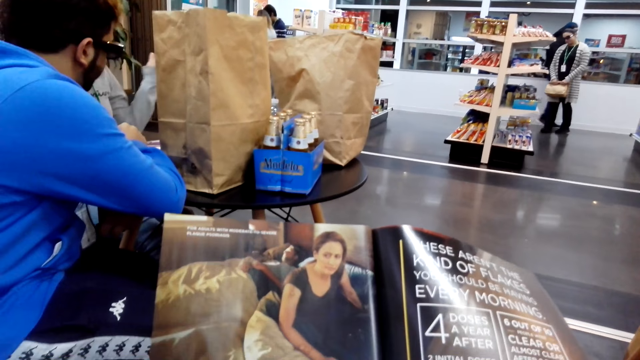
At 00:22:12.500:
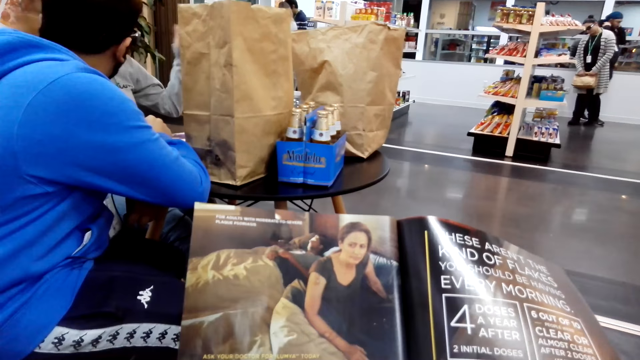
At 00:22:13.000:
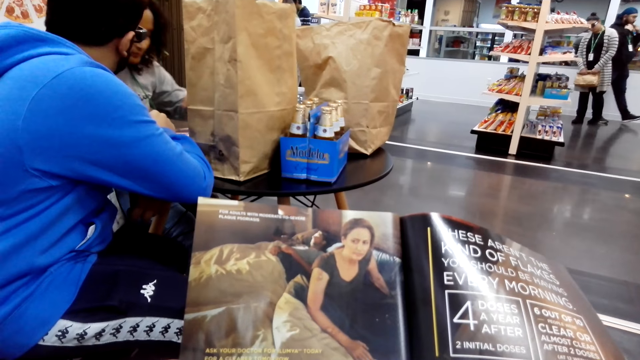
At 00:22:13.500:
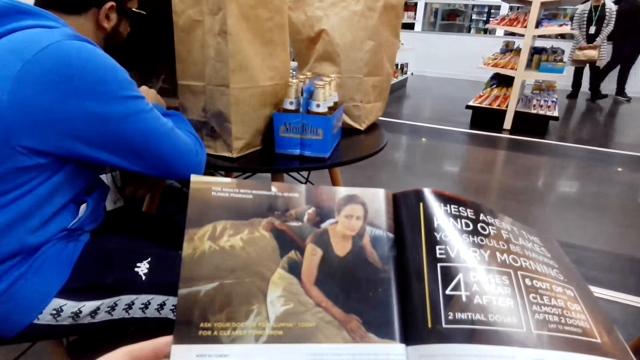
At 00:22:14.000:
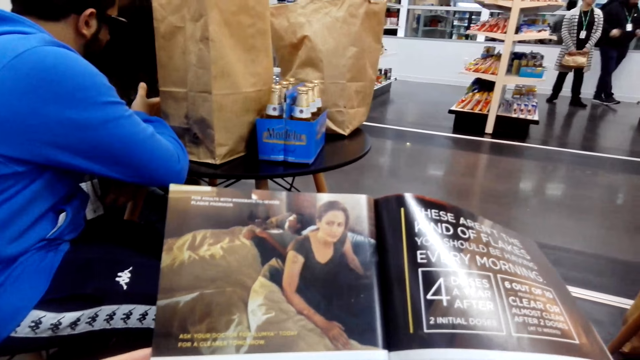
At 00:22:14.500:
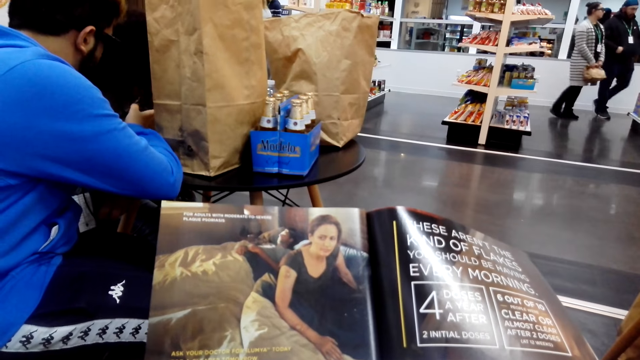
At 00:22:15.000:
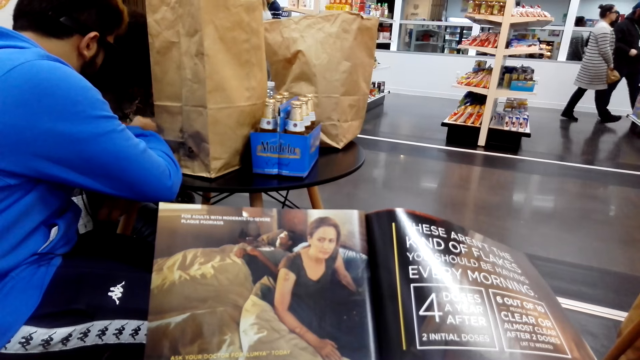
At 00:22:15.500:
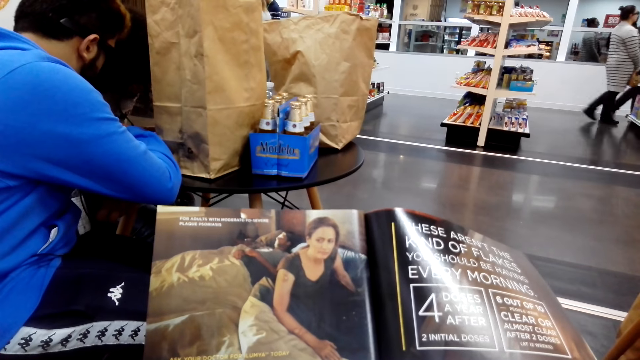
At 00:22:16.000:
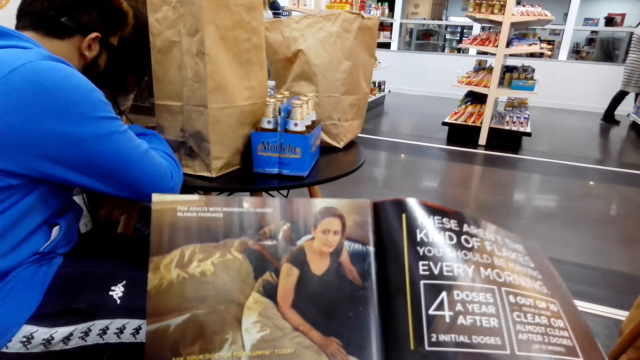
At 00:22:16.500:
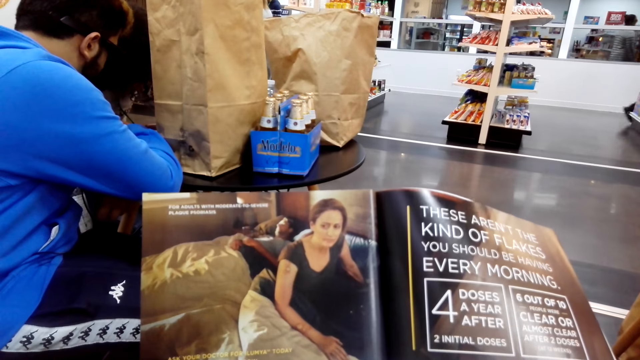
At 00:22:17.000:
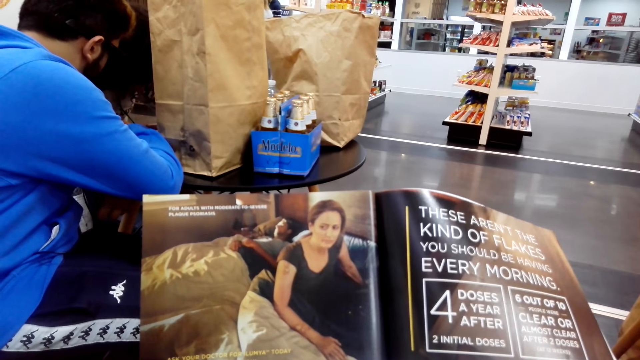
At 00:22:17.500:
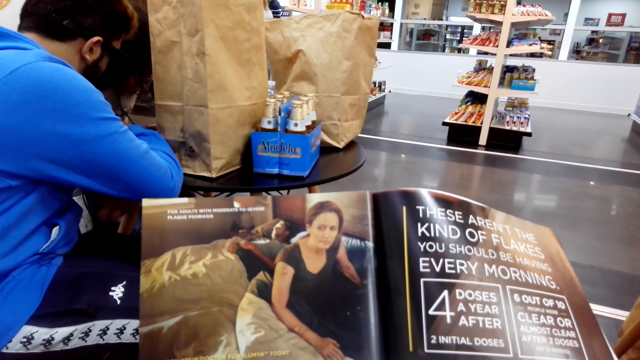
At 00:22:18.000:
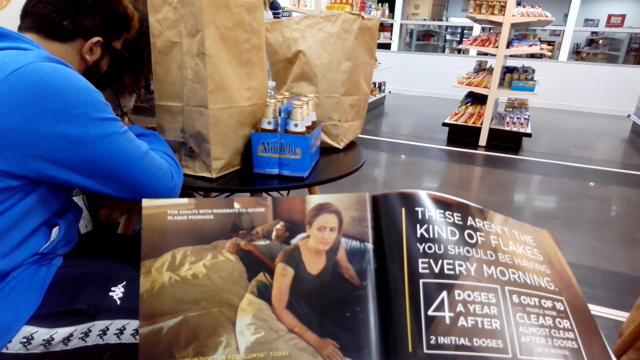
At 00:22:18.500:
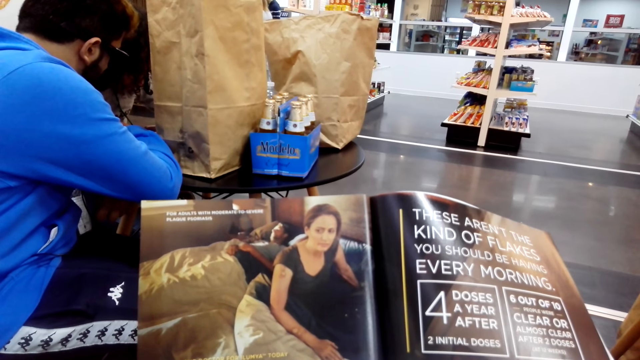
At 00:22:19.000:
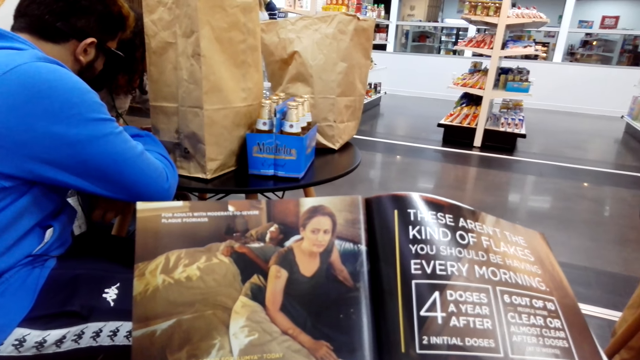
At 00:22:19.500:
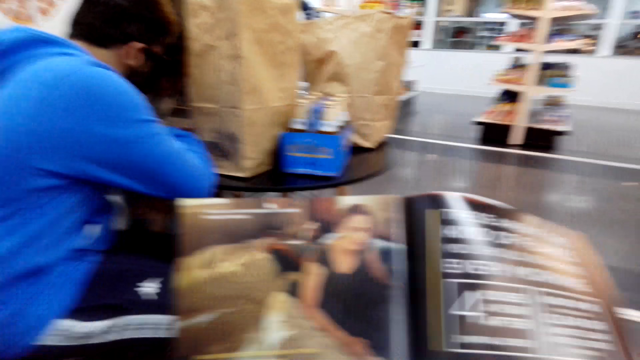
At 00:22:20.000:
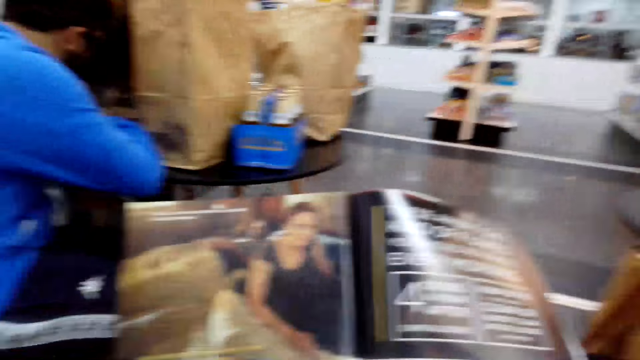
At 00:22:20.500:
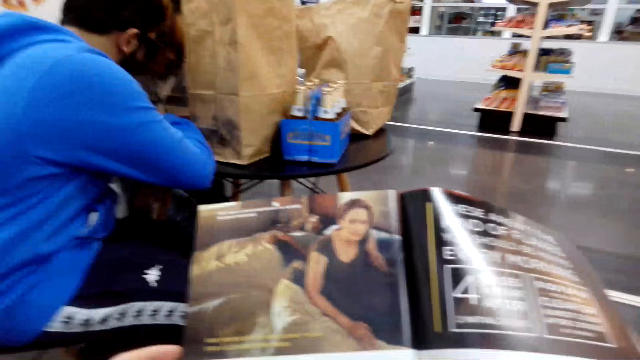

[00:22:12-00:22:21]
The camera wearer reads a book. A woman walks around.

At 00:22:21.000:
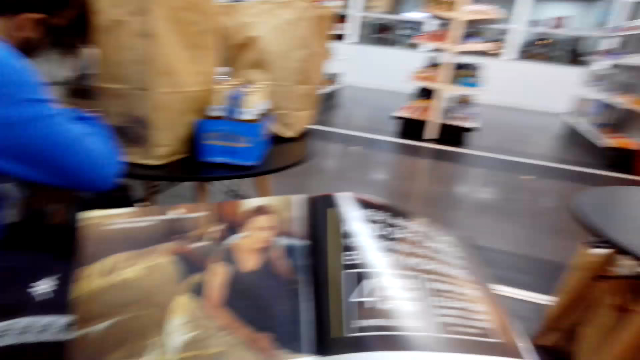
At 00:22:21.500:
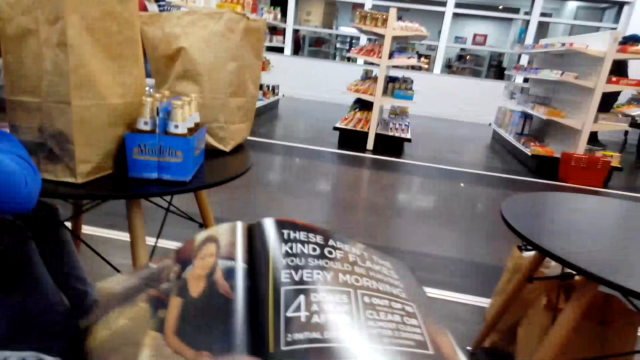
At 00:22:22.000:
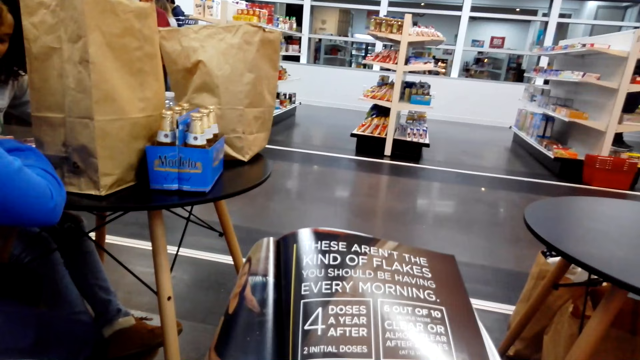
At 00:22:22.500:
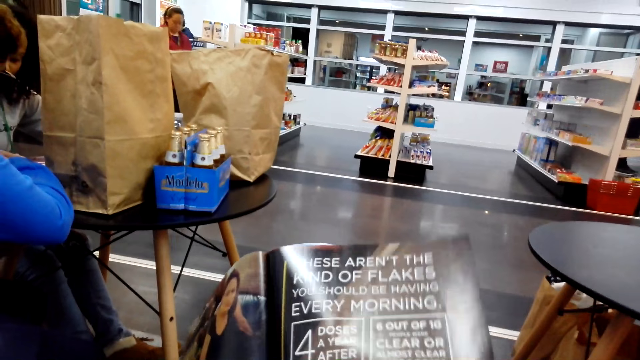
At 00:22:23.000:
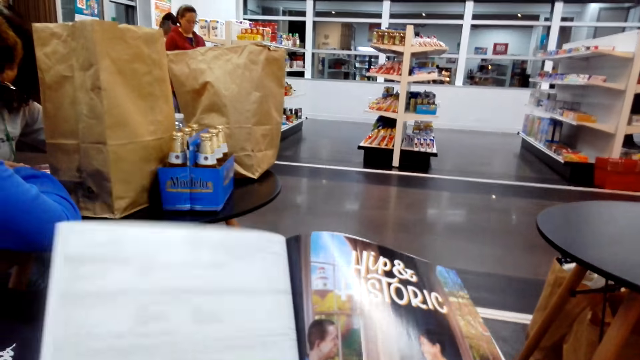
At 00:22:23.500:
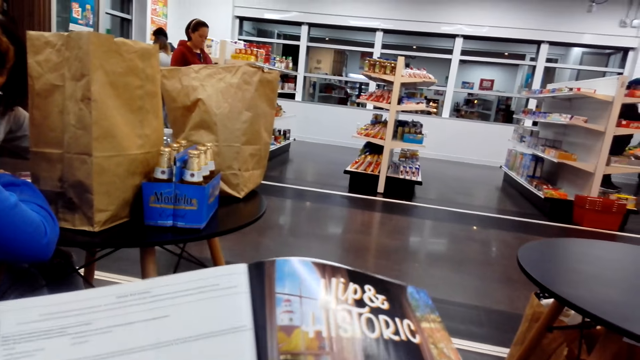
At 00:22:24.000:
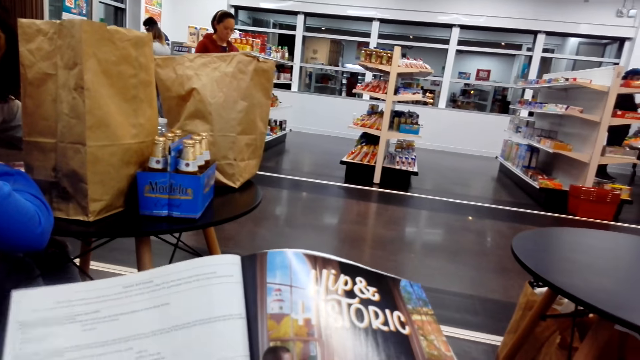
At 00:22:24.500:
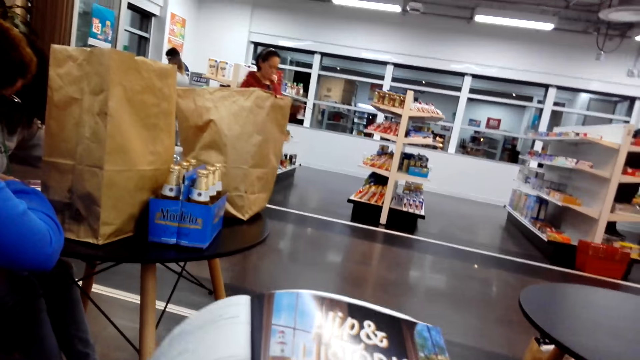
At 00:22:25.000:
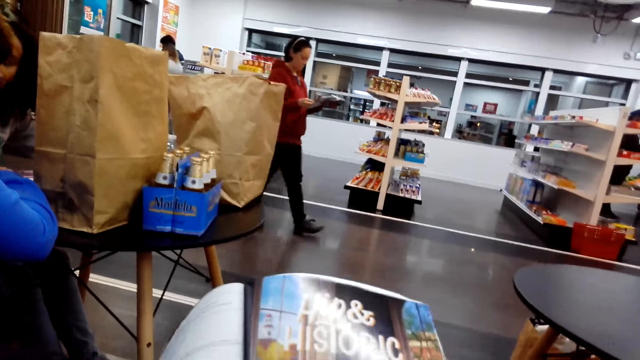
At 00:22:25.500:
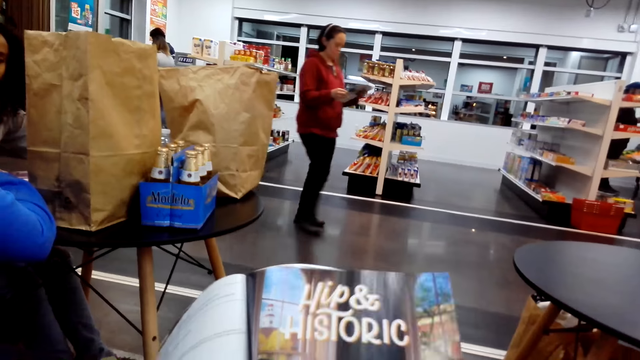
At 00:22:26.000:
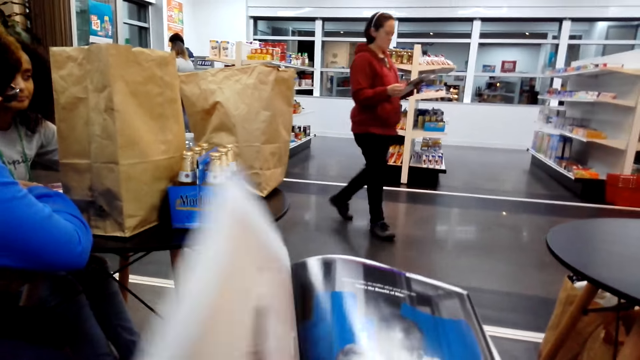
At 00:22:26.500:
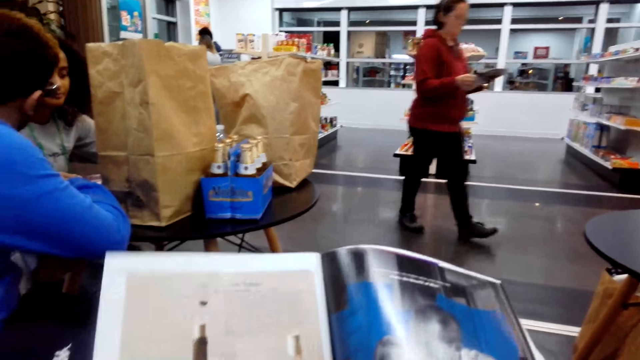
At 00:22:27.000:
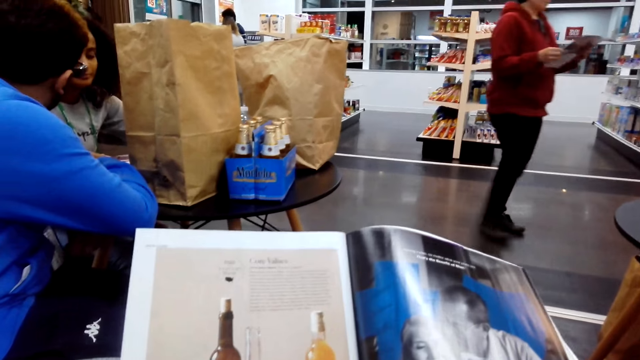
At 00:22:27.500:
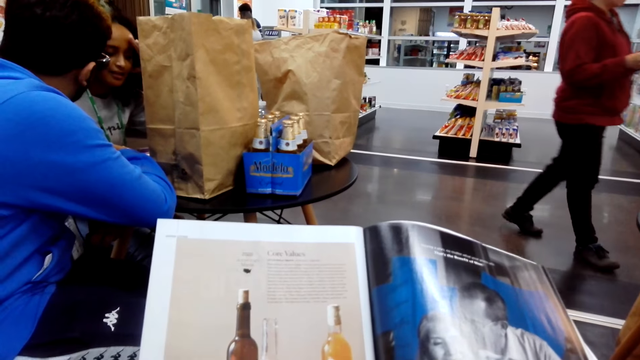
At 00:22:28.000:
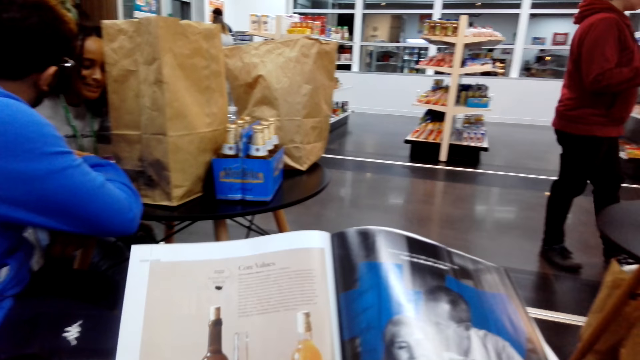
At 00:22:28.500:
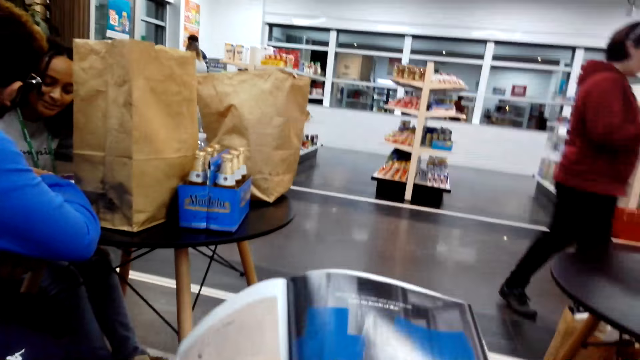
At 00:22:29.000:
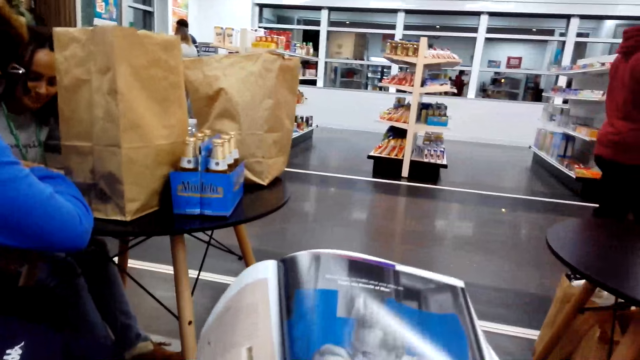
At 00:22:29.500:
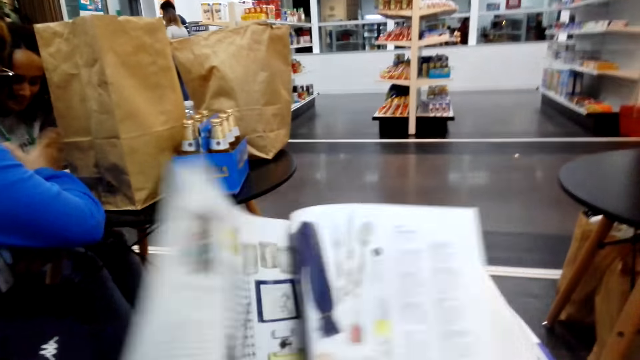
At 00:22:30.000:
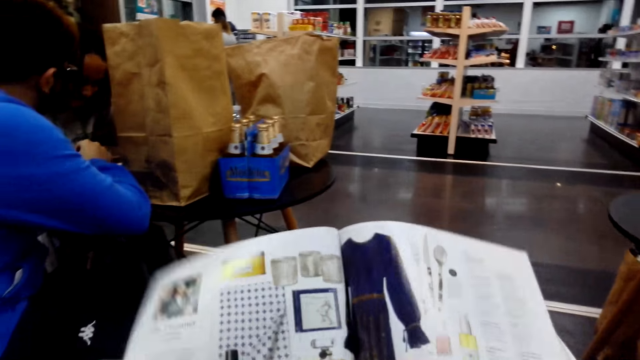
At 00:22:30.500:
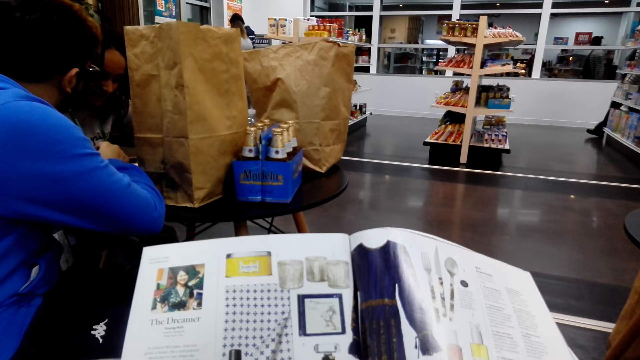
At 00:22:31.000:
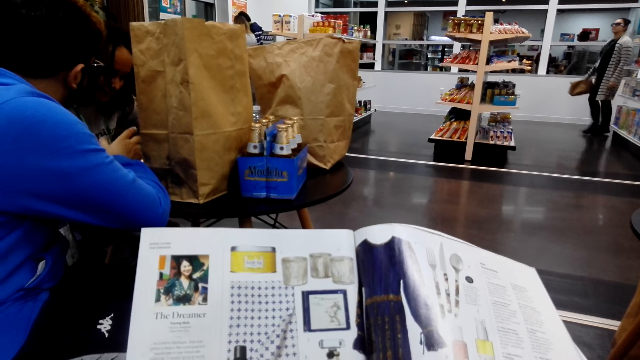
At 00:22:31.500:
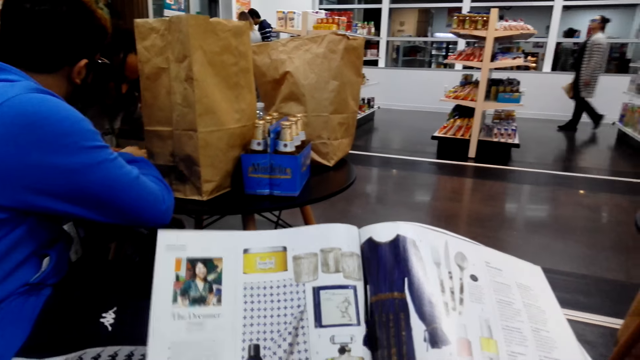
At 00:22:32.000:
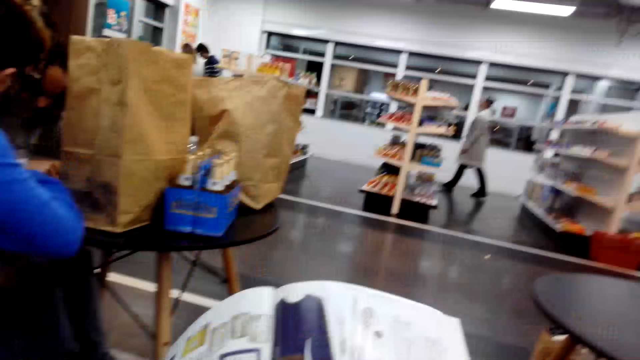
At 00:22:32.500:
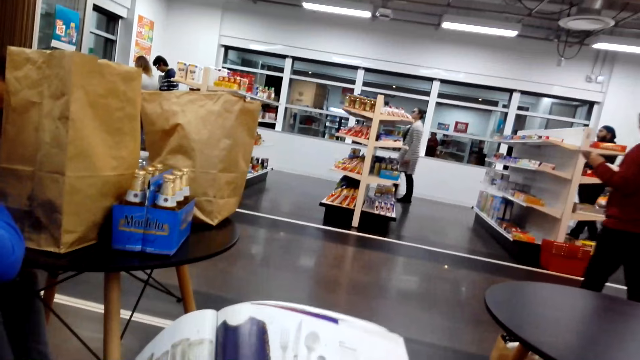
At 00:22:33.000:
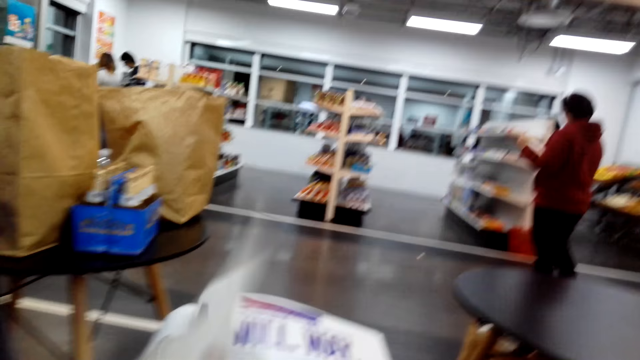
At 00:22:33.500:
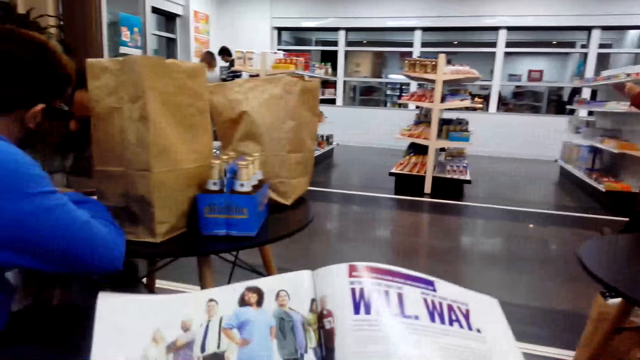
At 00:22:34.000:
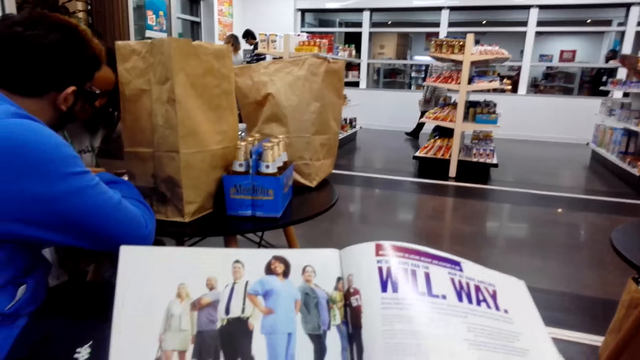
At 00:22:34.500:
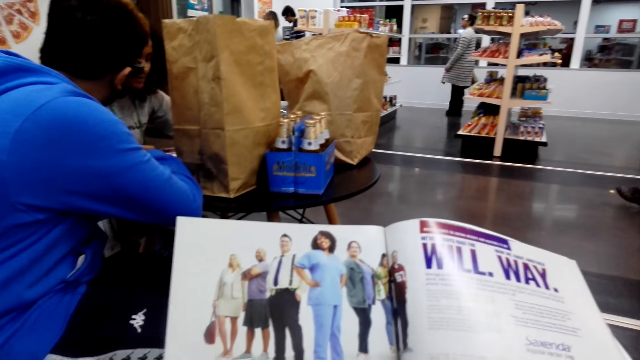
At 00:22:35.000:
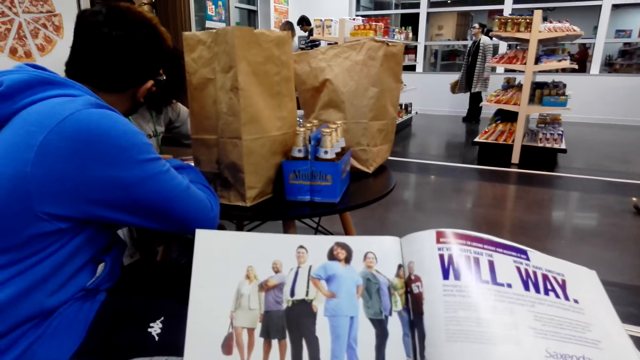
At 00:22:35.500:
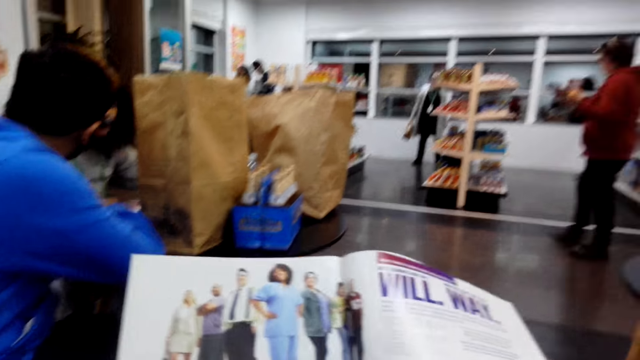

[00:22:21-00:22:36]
The camera wearer looks around. They open a page on the book. A woman walks around. The camera wearer opens a page on the book. They read the book. They open a page on the book. They read the book. Another woman walks around. The camera wearer turns a page on the book. They read the book.
